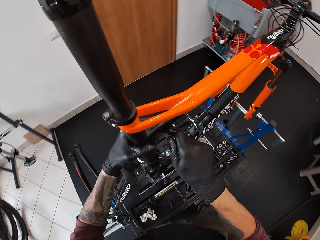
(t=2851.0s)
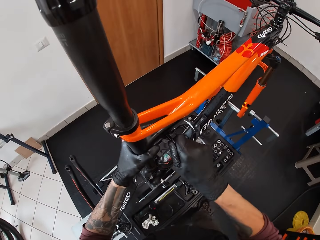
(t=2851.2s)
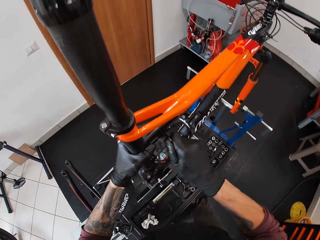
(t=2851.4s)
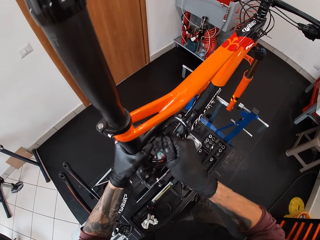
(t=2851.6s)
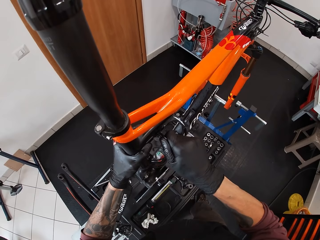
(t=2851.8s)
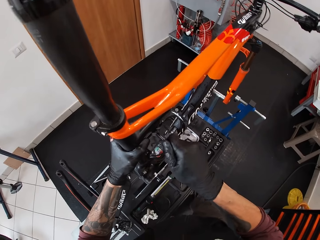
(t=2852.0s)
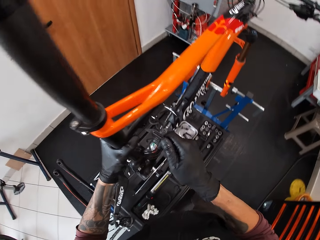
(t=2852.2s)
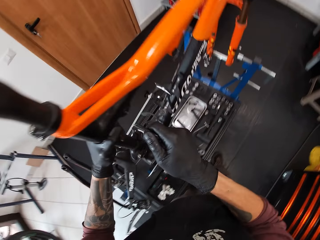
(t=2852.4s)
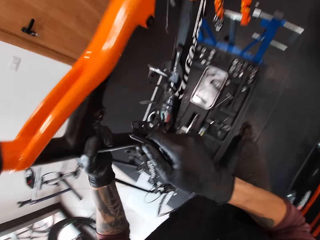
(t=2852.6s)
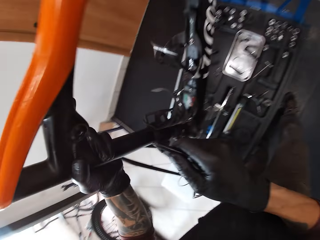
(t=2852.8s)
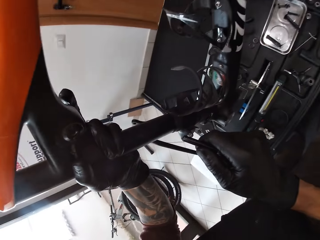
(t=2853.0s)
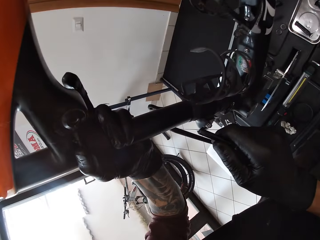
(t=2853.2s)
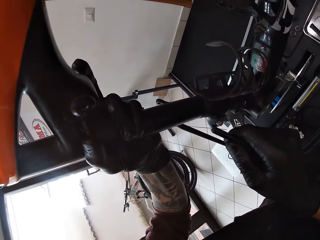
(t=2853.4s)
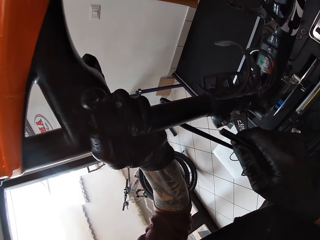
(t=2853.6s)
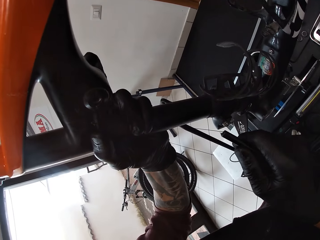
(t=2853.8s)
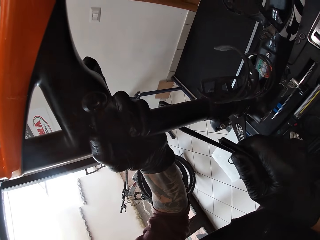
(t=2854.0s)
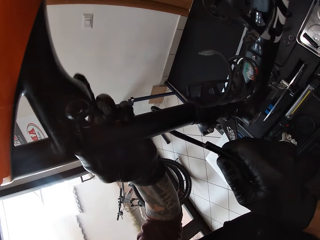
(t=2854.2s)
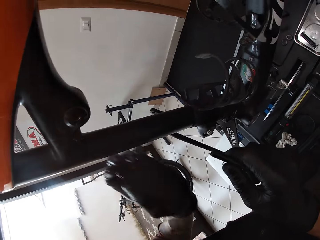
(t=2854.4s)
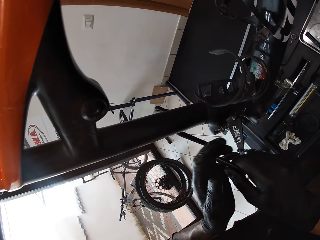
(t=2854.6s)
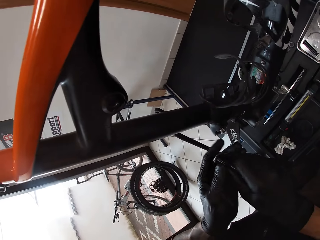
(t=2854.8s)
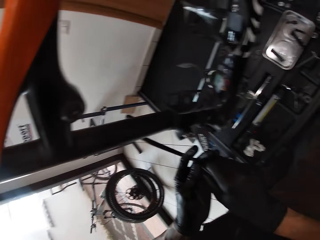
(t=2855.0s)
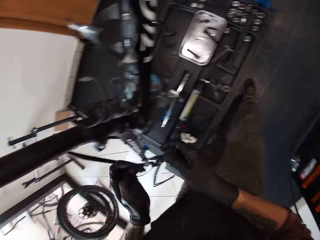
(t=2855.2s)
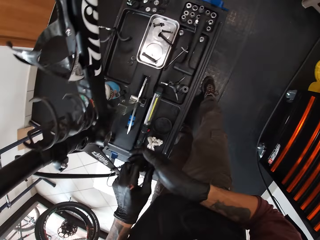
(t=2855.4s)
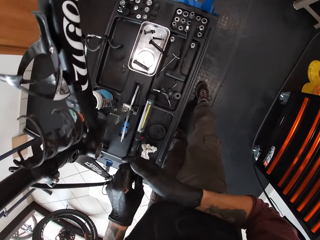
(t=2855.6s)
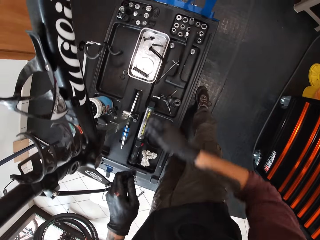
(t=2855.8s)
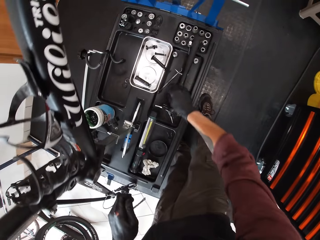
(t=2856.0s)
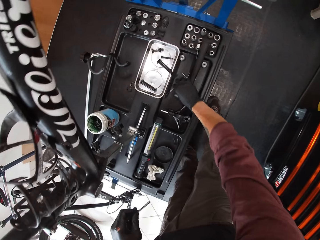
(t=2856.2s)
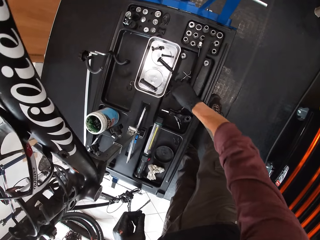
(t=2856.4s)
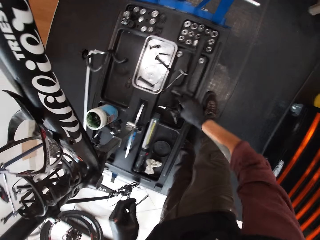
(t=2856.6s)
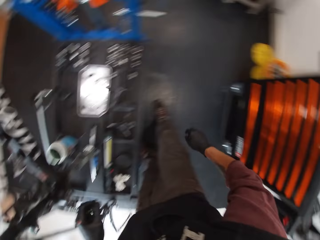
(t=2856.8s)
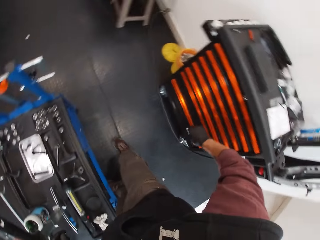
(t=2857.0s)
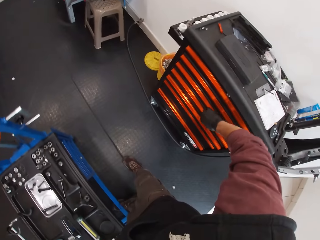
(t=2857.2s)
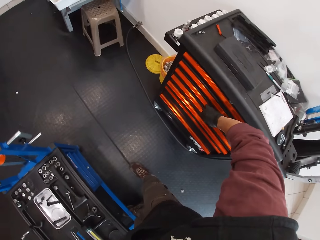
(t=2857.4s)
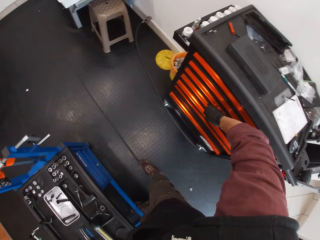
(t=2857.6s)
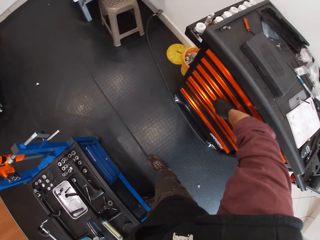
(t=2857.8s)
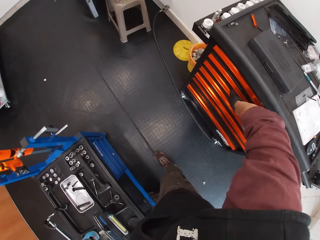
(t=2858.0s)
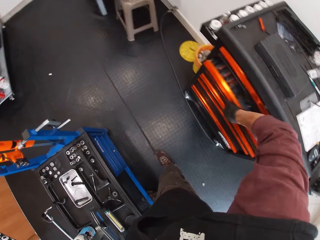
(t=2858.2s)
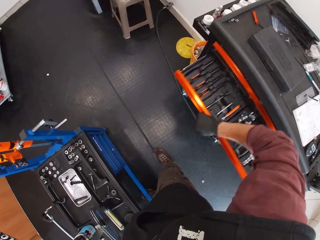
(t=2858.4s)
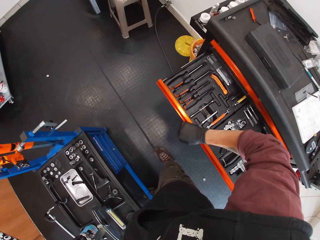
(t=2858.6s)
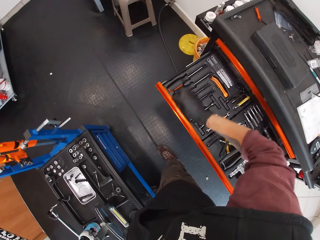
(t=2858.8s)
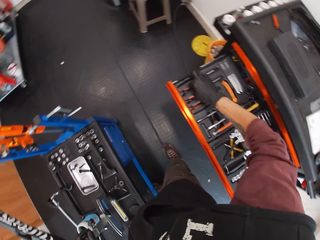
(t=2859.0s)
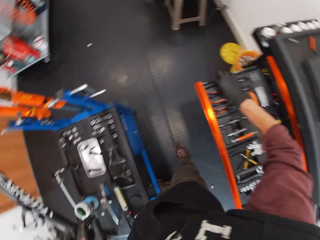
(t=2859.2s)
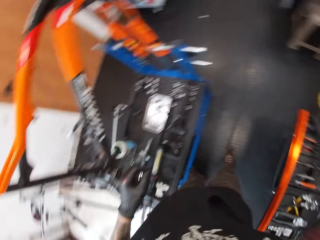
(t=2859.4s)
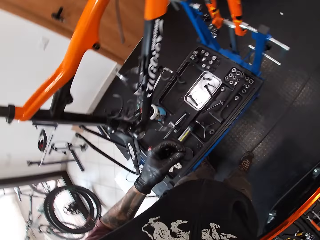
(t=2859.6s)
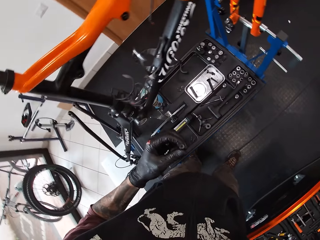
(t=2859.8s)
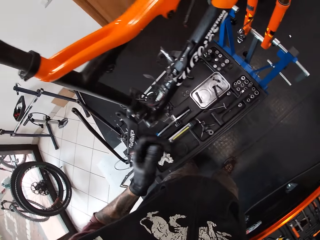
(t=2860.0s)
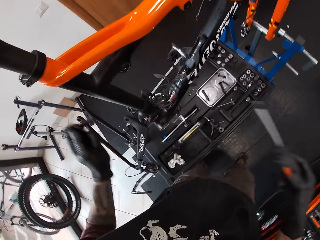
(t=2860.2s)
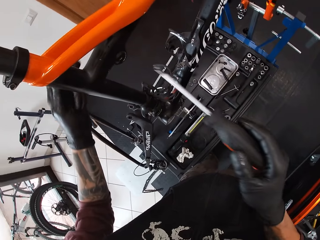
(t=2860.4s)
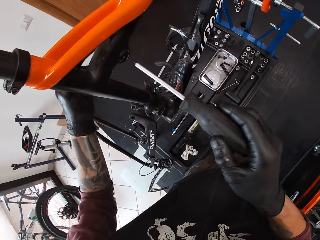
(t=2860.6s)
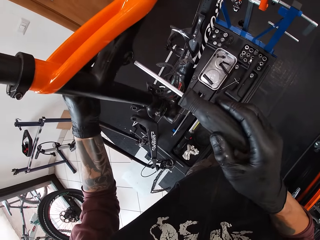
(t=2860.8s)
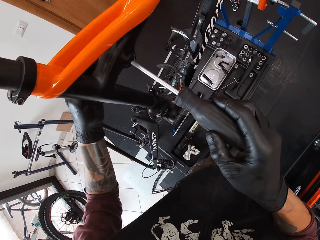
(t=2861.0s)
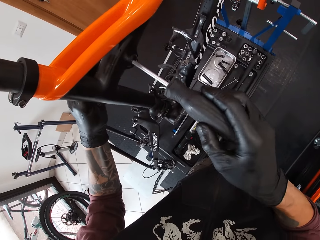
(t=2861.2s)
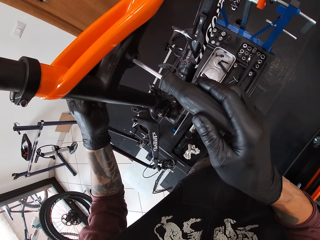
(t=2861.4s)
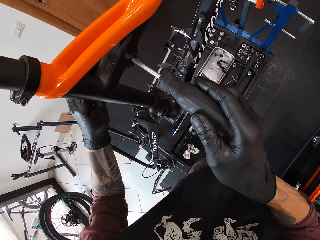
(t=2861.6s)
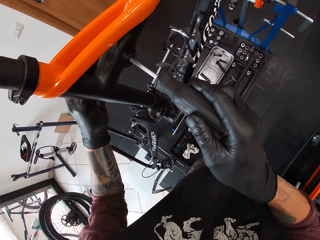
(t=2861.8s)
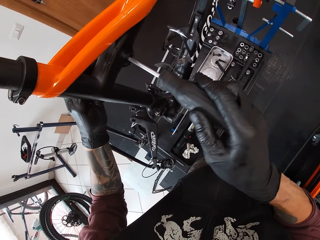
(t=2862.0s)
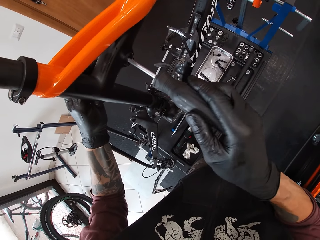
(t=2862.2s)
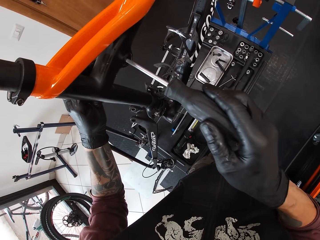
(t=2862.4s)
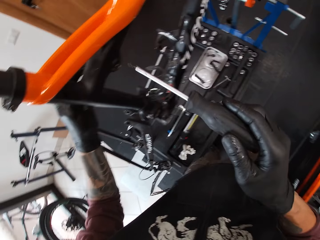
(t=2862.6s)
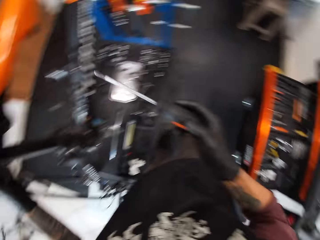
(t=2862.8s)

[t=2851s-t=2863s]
The camera wearer pulls out the bolt from the bicycle hole with his right hand. He pulls the drawer with his left hand. He takes the screwdriver from the drawer with his right hand. He puts the screwdriver into the bicycle hole with his right hand.

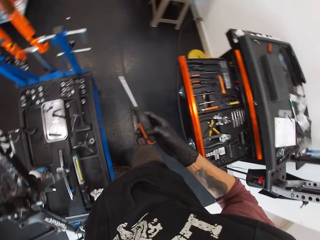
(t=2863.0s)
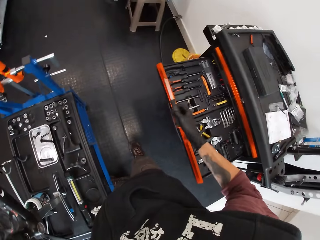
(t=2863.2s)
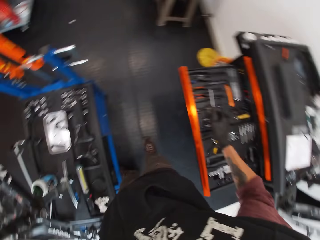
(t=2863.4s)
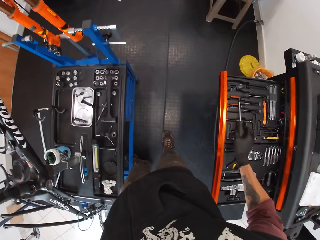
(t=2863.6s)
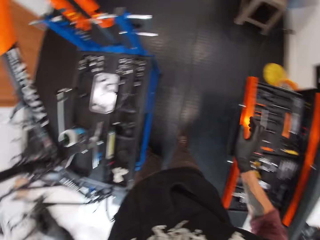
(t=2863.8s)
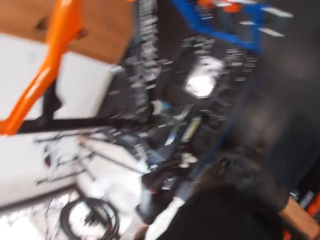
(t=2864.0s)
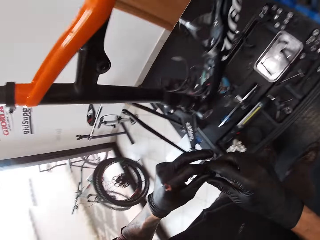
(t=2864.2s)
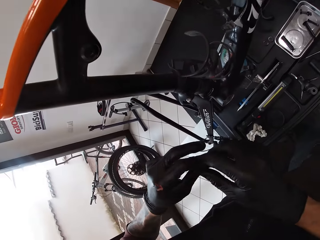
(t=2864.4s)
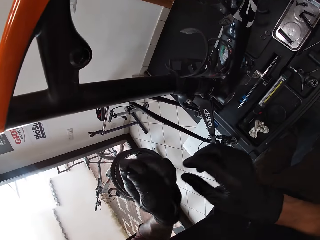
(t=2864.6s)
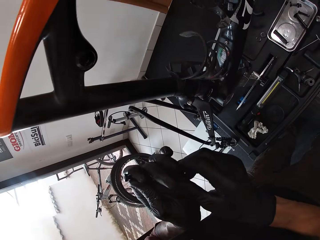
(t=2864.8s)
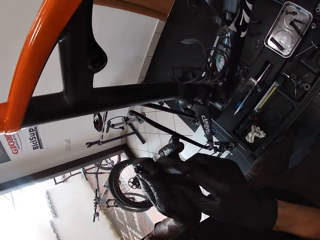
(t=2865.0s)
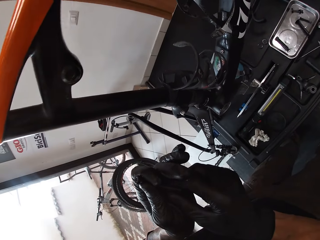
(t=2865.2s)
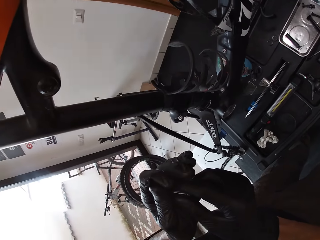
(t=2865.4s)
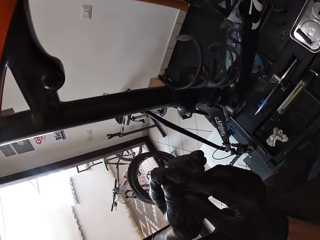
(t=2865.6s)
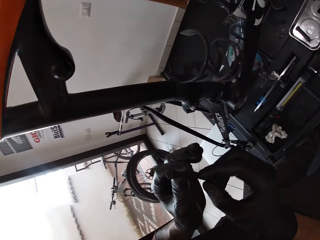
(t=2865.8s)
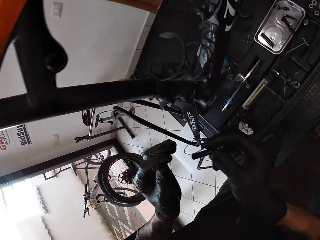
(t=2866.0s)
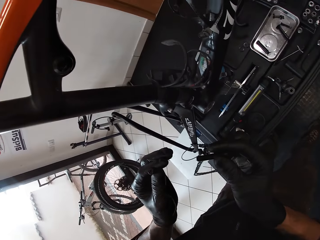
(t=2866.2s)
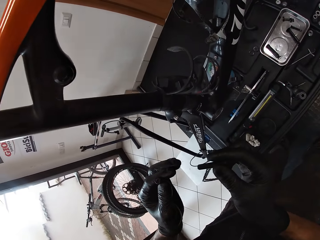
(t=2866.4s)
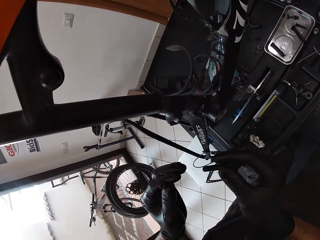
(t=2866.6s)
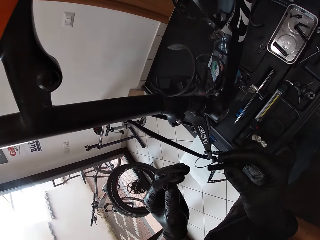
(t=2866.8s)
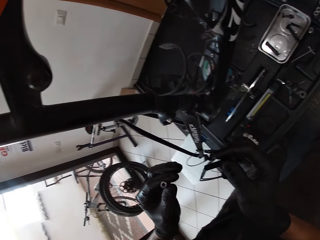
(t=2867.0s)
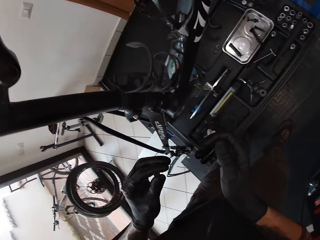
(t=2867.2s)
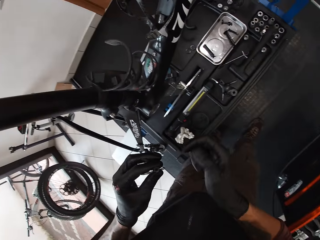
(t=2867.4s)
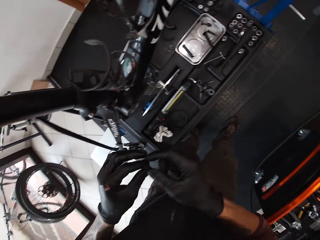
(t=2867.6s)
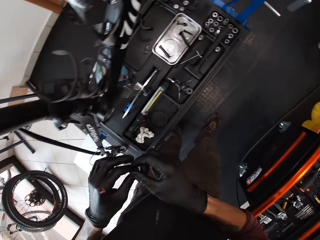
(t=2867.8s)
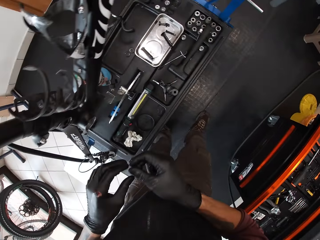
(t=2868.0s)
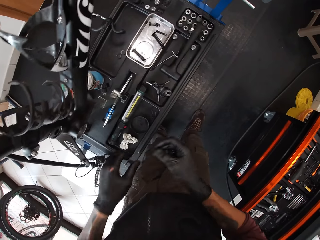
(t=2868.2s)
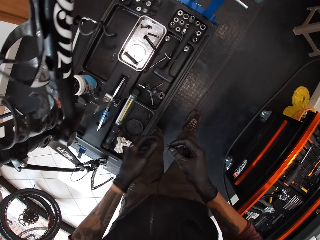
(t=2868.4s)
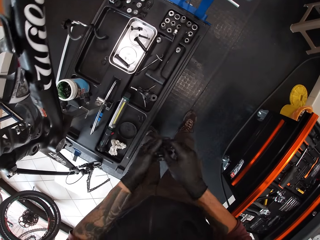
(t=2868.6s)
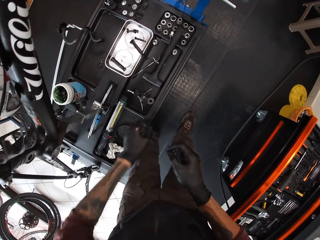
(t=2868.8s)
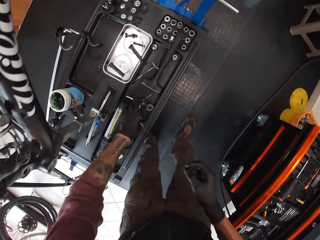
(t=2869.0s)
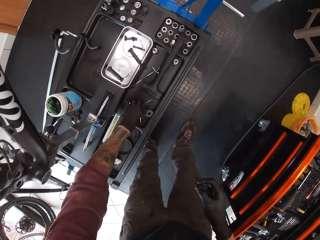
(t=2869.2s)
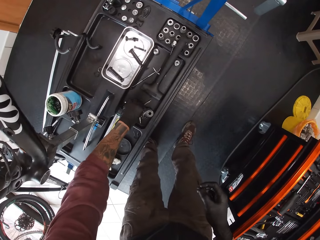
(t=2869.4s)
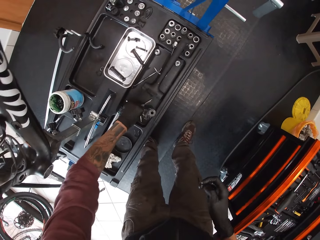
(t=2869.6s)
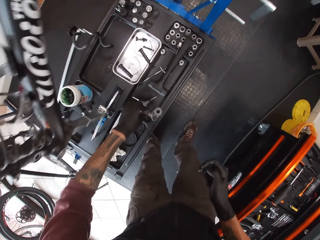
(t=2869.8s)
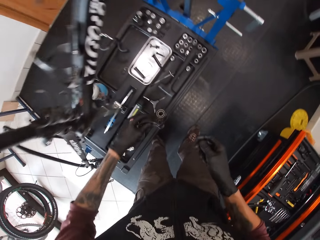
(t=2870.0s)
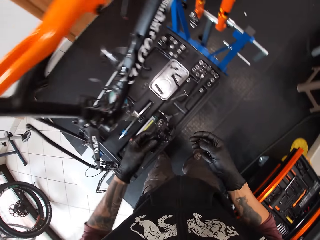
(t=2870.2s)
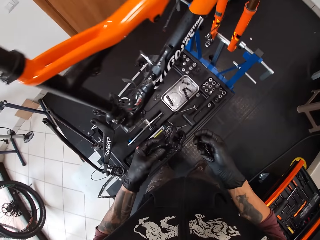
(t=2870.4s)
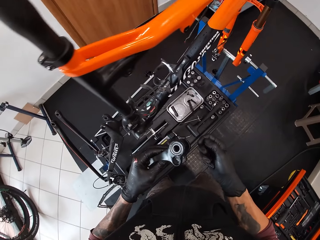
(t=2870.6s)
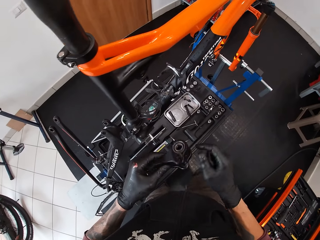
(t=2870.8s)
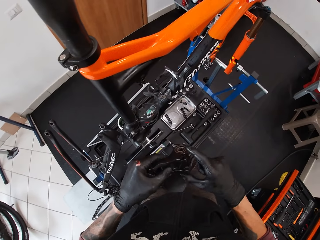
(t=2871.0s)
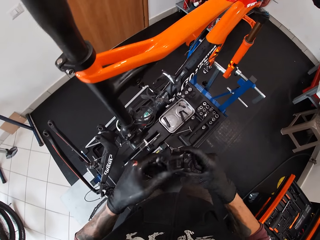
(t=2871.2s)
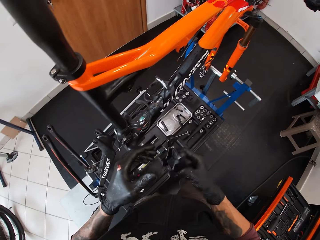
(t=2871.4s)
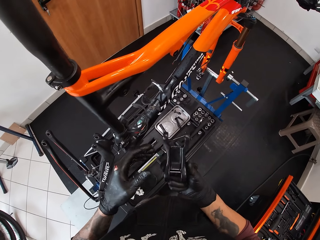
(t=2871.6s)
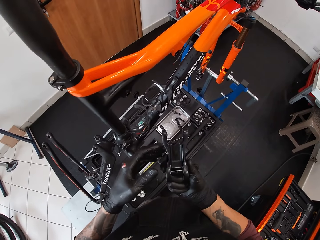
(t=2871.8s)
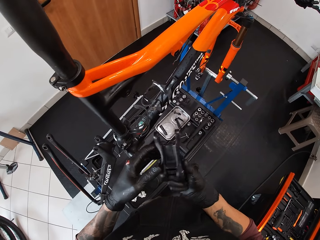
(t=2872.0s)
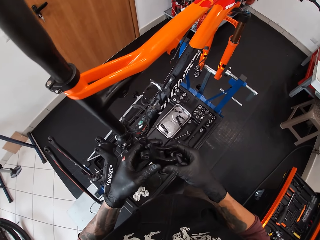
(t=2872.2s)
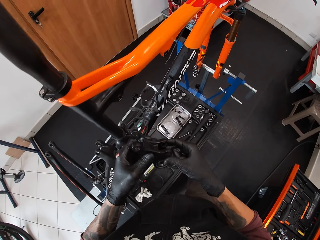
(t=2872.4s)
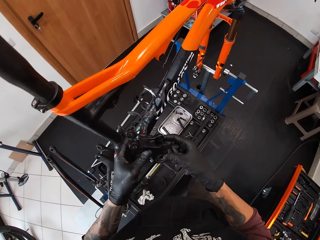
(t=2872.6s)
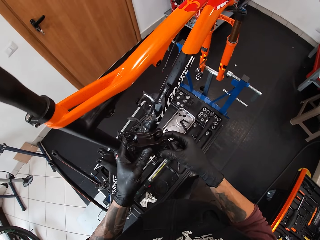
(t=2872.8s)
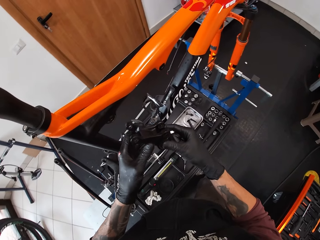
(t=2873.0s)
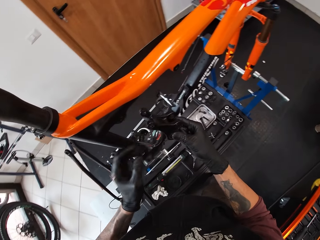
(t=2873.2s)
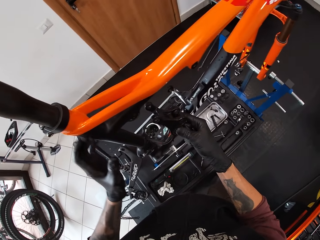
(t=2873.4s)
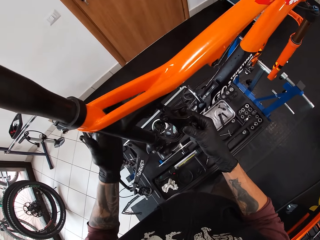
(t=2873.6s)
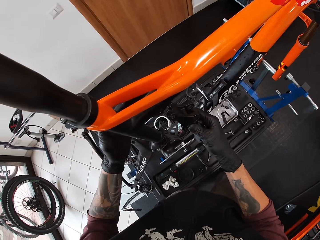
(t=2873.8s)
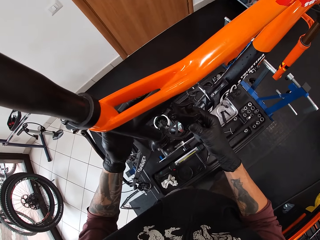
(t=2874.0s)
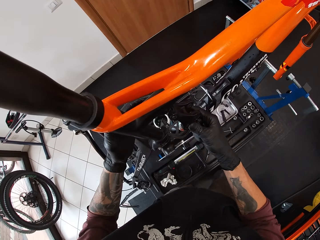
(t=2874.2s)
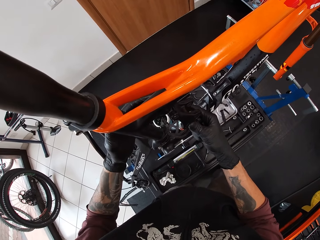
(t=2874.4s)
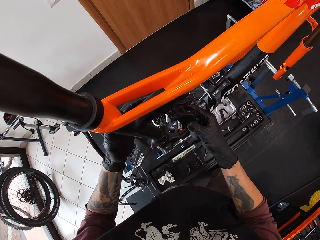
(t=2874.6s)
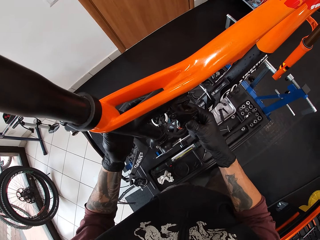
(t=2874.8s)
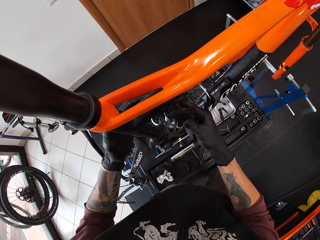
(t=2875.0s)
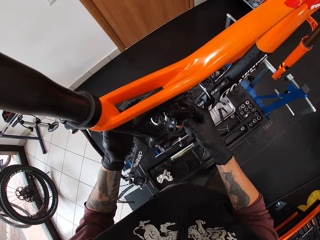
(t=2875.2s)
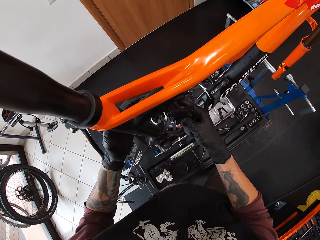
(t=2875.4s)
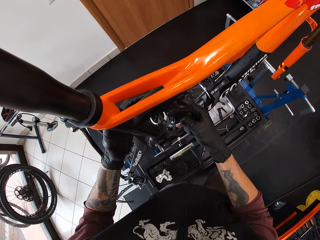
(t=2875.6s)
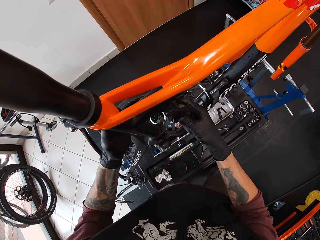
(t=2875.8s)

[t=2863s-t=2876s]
The camera wearer drops the screwdriver in the drawer with his right hand. He transfers the screw to the right hand. He picks up a tool or metal part from the tool box with his left hand. He transfers the metal part to the right hand. He attaches the metal part to the bicycle.
